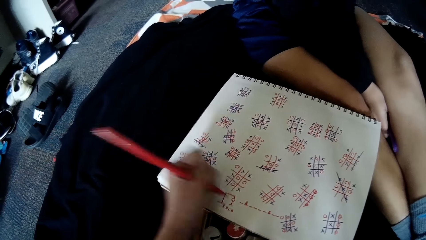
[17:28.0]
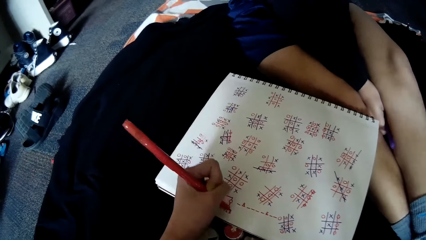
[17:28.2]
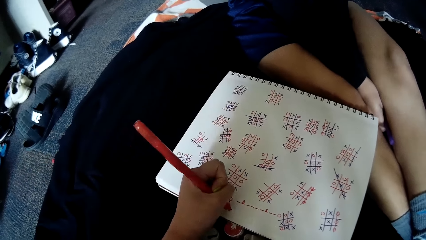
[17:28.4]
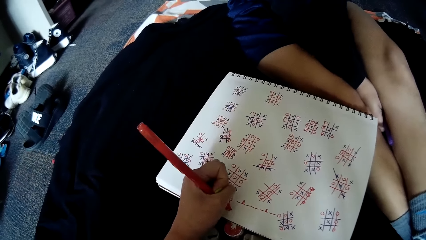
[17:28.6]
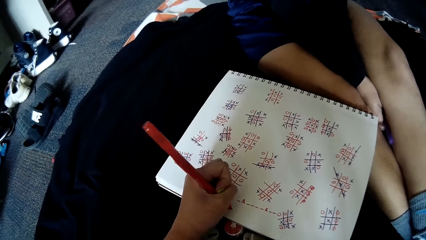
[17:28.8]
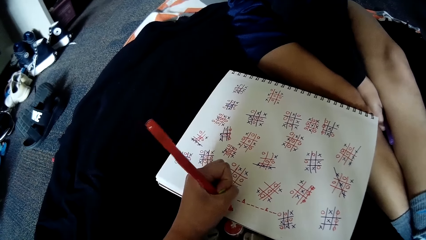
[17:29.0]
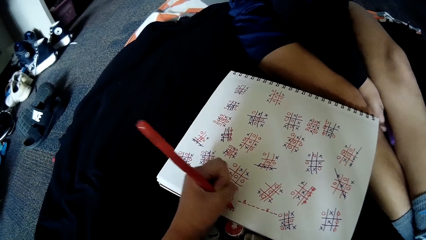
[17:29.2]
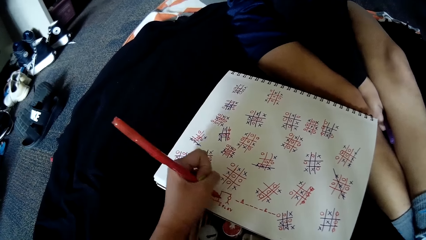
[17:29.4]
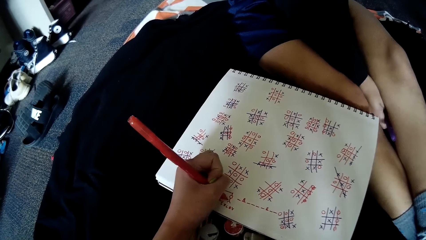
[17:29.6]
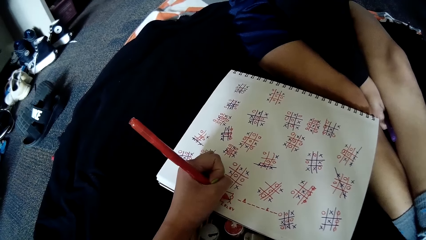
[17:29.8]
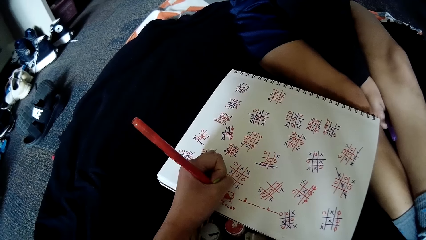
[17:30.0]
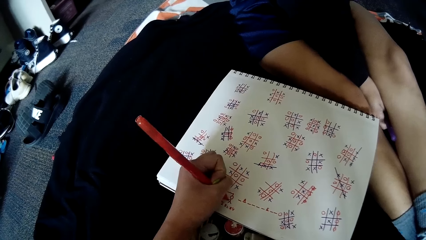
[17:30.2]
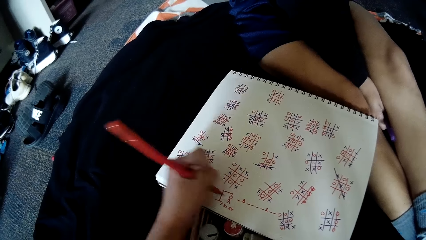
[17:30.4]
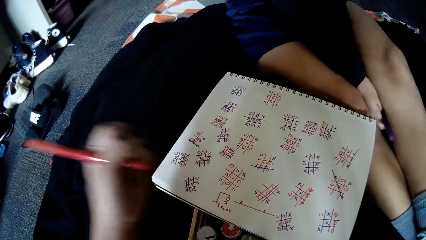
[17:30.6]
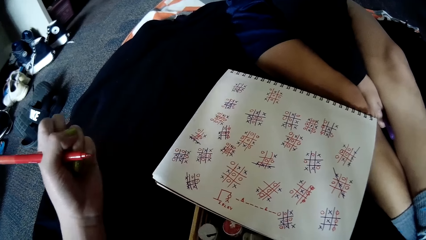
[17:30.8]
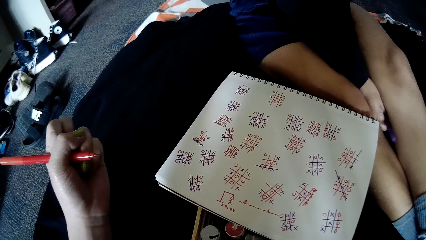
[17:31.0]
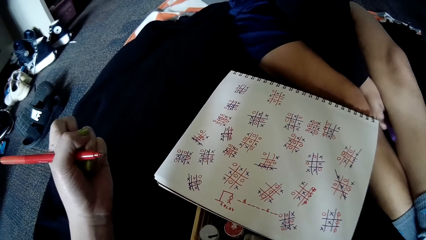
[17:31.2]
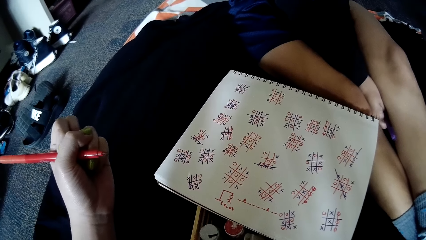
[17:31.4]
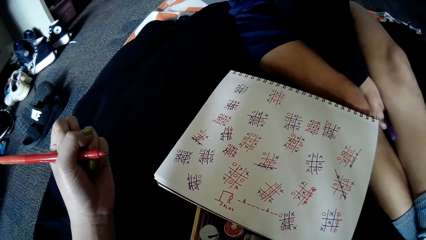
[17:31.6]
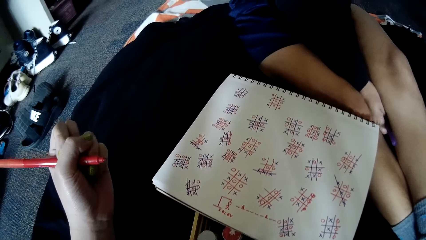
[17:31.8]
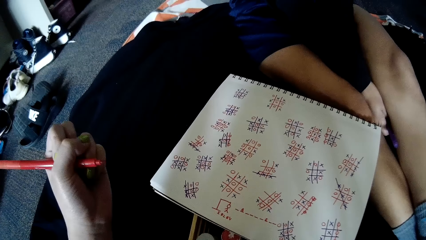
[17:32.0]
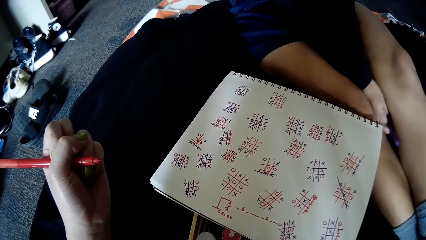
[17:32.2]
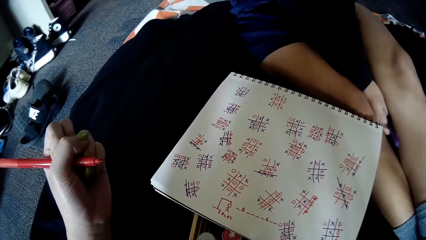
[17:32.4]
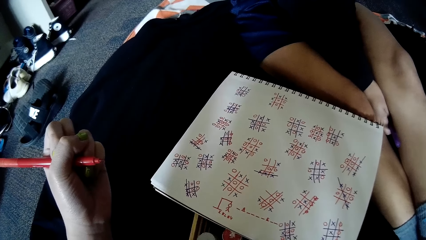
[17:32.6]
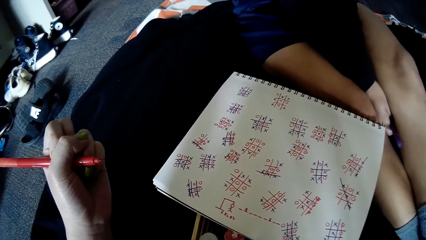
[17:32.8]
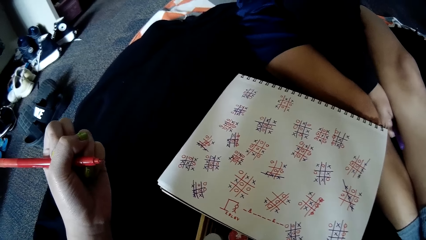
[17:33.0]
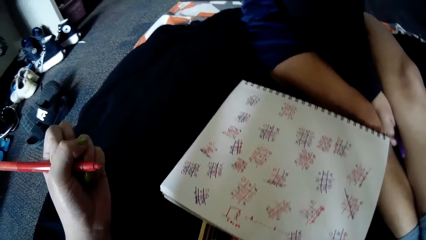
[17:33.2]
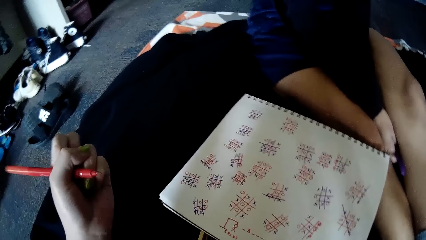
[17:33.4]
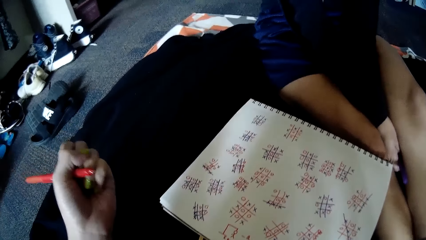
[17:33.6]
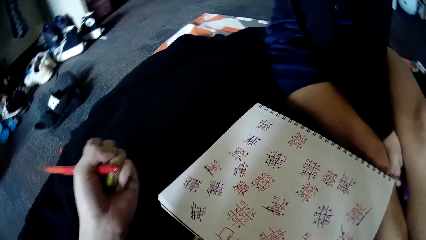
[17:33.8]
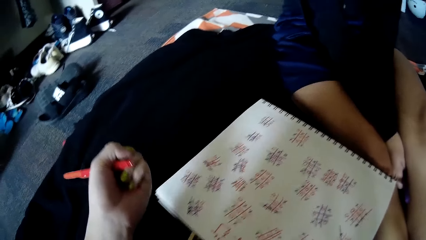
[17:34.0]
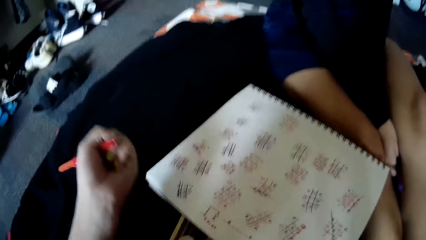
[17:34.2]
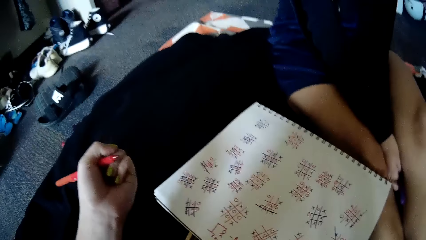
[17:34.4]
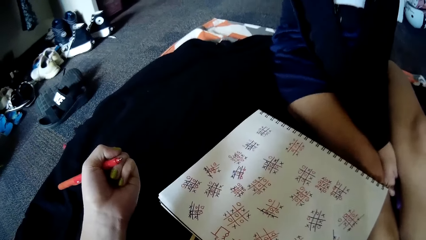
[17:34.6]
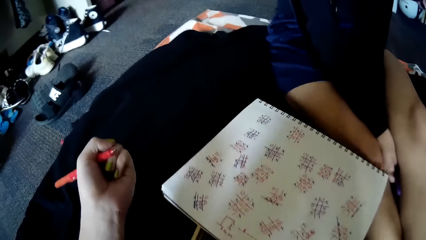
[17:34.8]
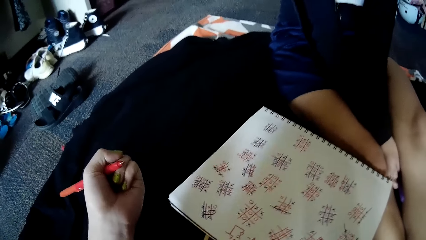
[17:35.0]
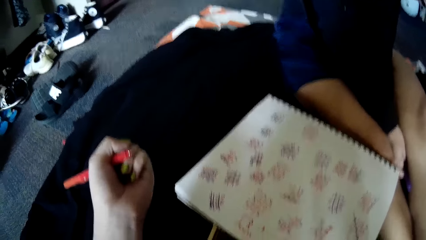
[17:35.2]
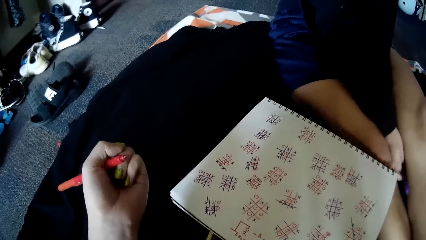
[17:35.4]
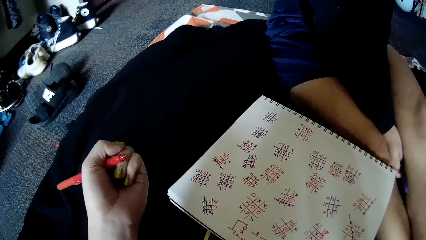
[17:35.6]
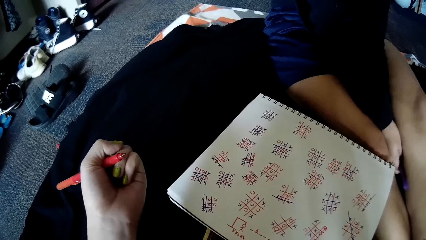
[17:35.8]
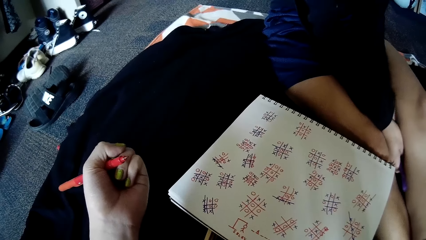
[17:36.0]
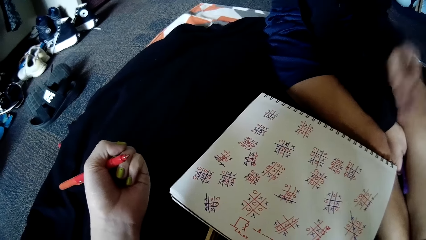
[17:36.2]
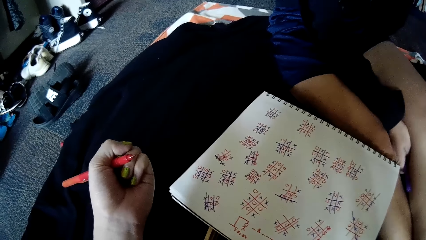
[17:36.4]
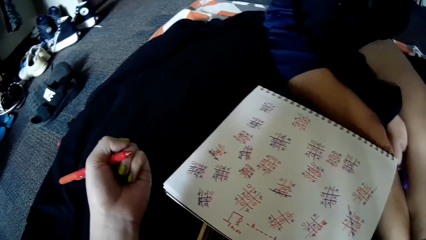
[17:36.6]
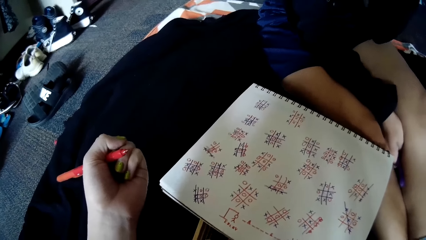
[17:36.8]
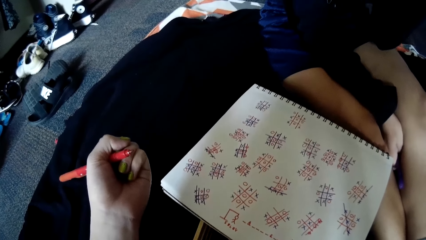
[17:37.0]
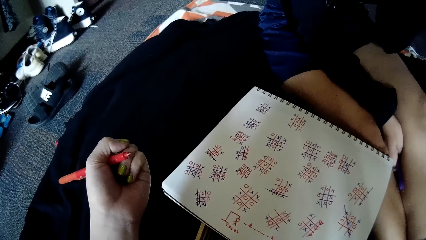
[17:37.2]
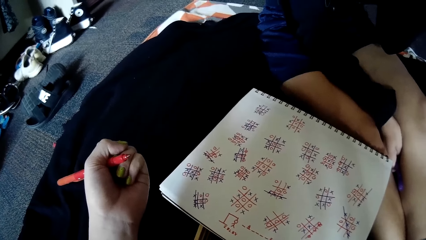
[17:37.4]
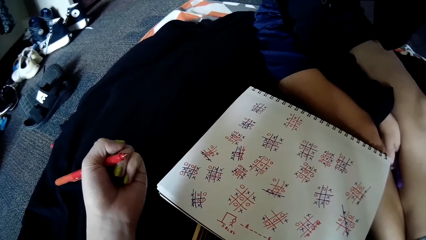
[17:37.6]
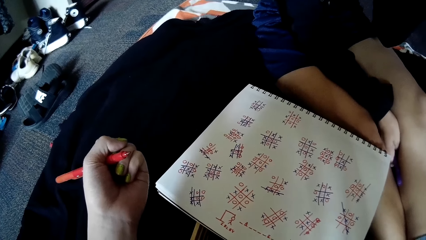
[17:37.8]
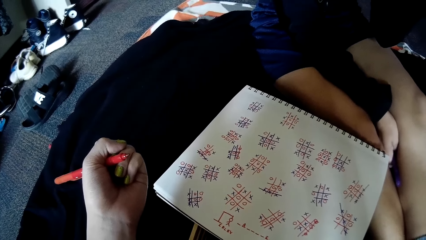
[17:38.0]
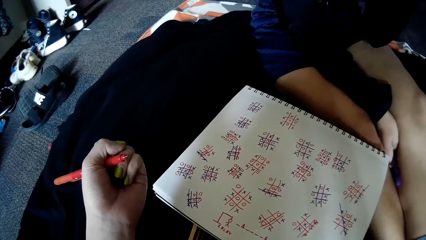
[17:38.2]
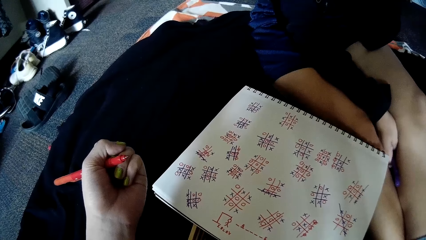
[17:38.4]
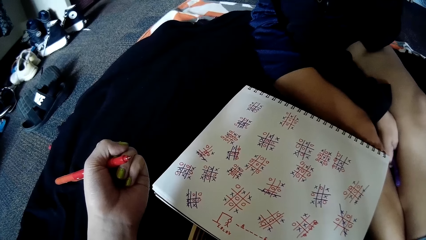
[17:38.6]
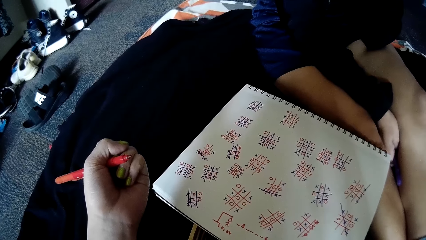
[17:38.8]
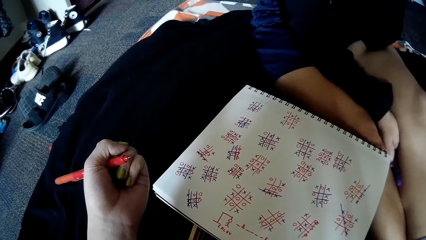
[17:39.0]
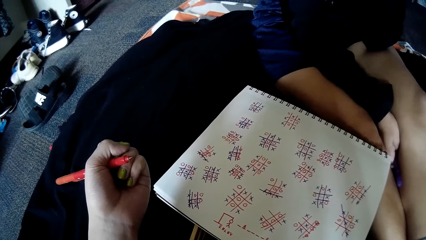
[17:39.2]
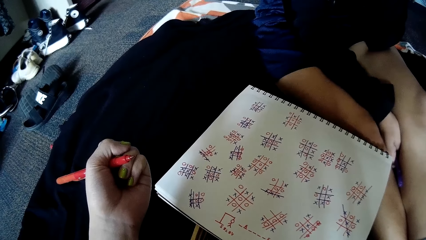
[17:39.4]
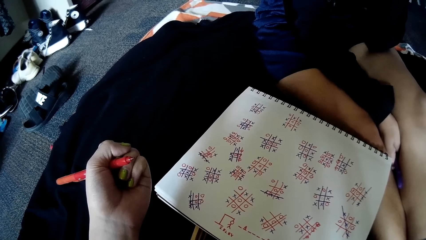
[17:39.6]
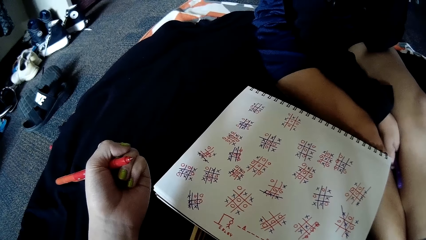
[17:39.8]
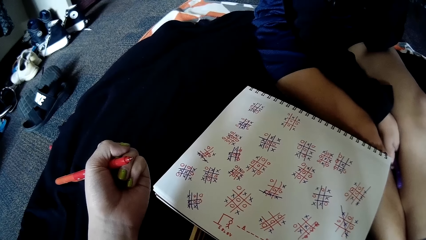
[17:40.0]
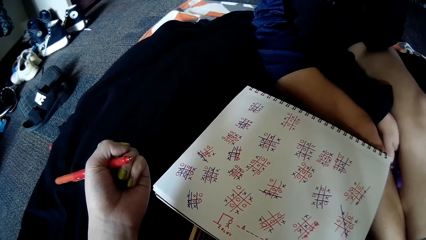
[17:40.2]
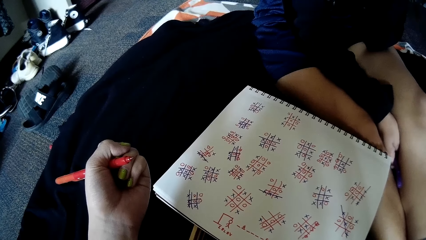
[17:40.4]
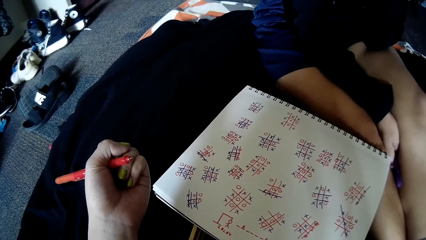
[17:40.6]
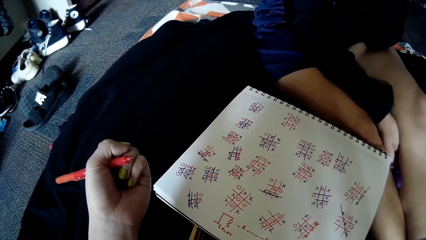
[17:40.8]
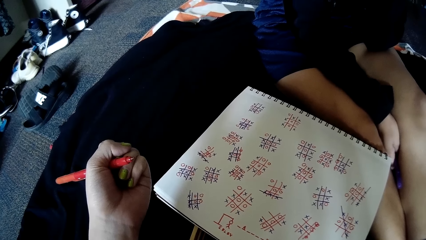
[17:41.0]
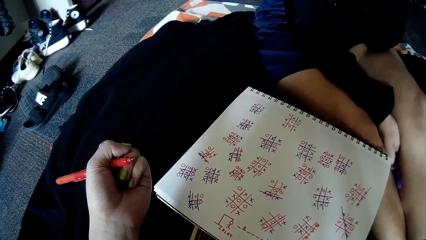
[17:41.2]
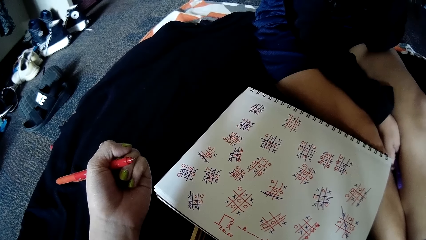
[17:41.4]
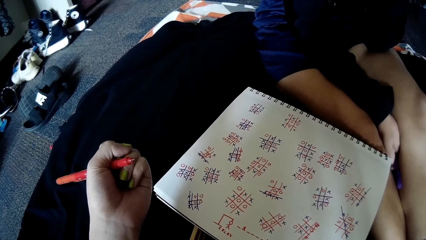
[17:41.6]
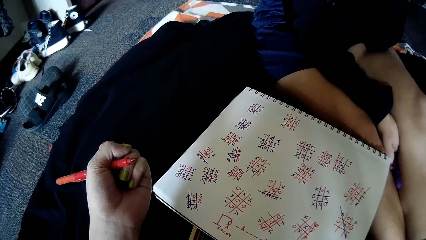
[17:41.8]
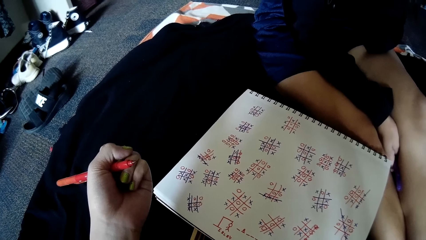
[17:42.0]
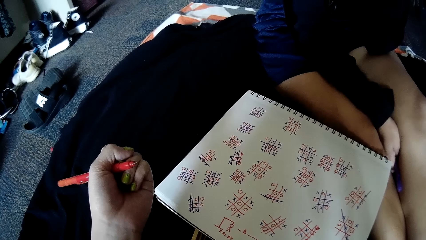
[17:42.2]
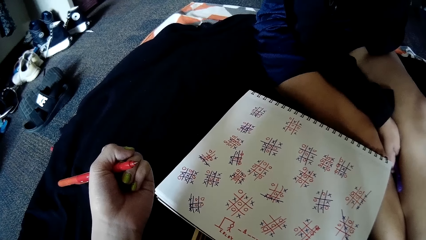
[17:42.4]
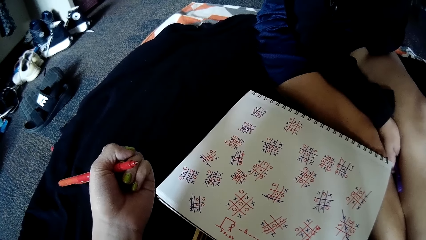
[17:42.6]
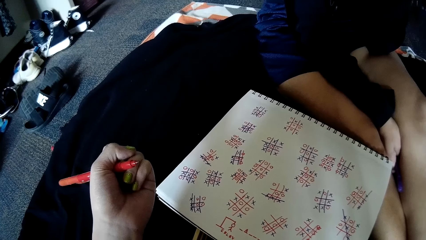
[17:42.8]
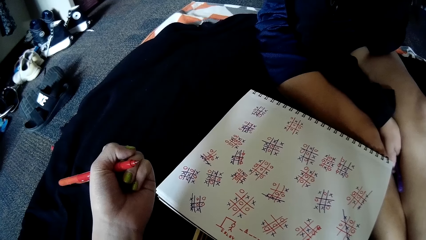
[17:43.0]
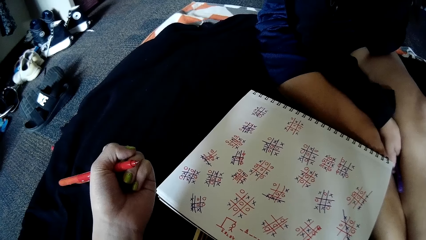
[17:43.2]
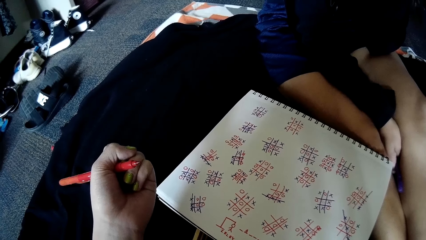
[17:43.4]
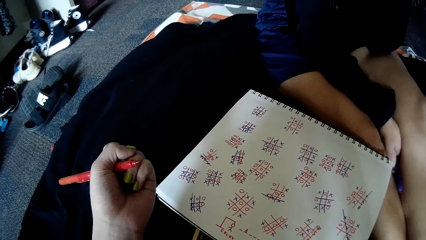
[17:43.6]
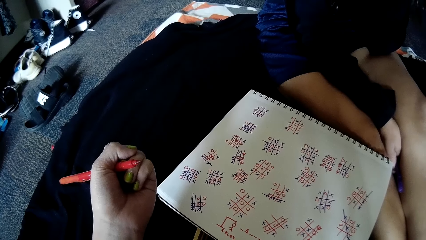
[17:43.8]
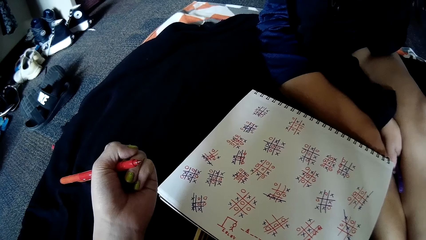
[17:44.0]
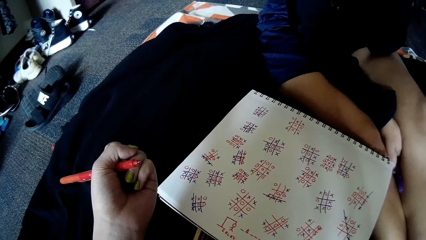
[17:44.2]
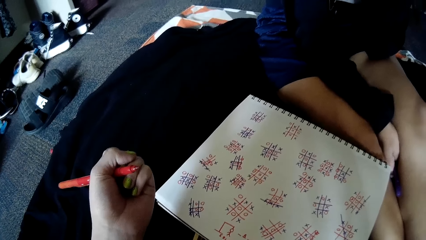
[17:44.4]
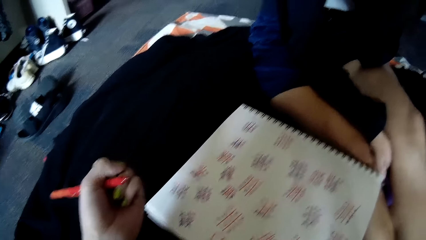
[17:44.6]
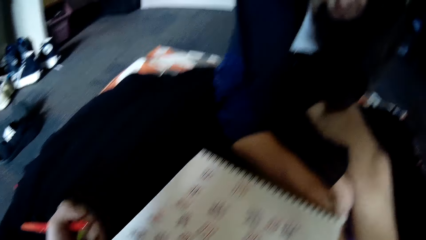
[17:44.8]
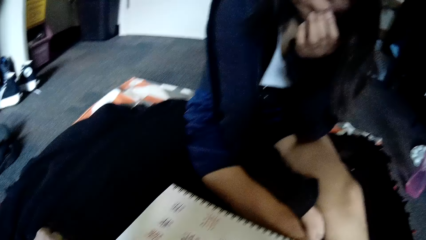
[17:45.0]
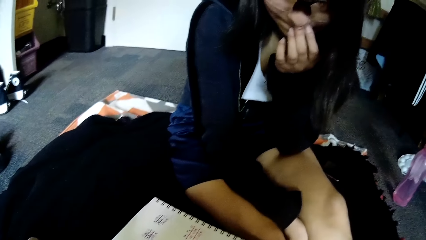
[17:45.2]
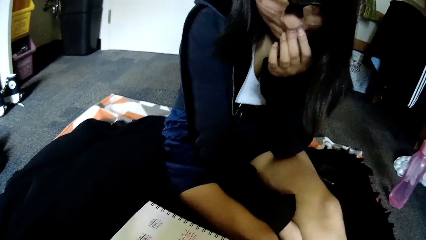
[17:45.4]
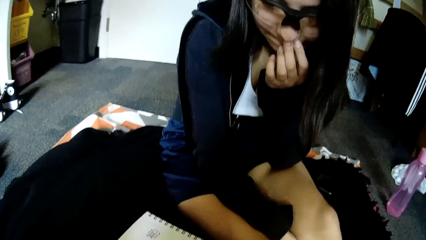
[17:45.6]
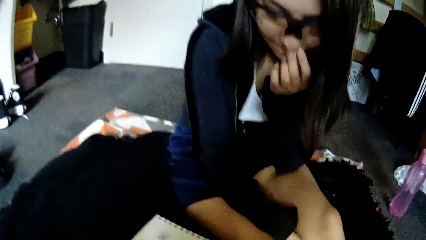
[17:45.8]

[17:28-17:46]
The camera wearer writes on the book on the floor with the pen in her left hand. She interacts with the woman.
